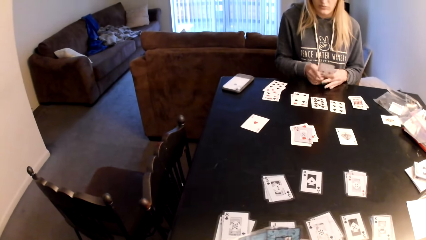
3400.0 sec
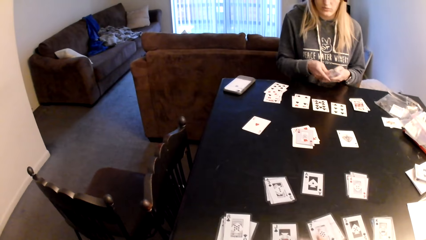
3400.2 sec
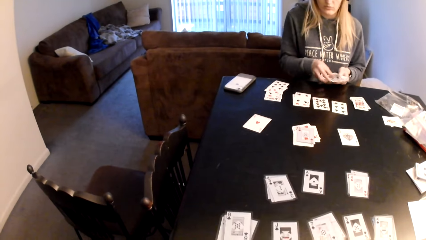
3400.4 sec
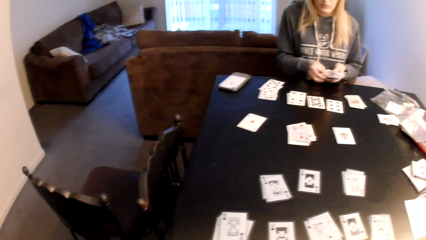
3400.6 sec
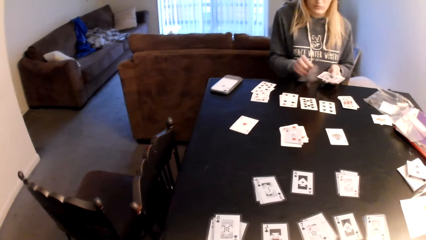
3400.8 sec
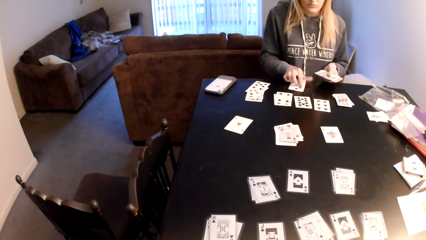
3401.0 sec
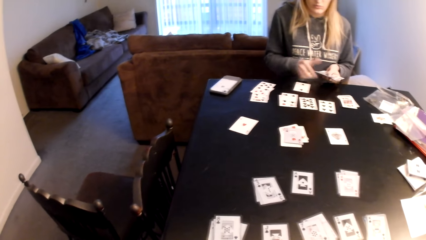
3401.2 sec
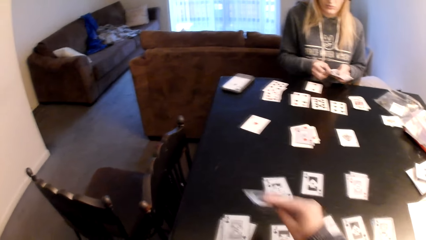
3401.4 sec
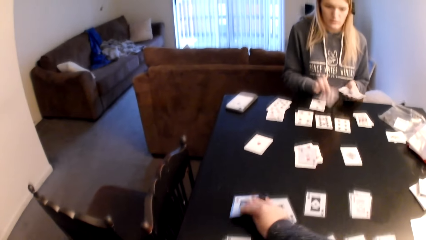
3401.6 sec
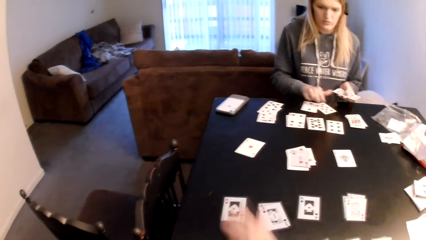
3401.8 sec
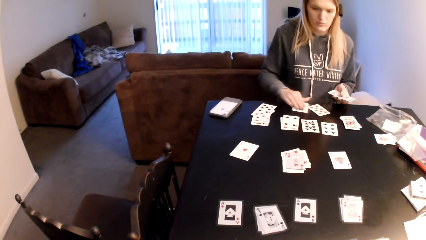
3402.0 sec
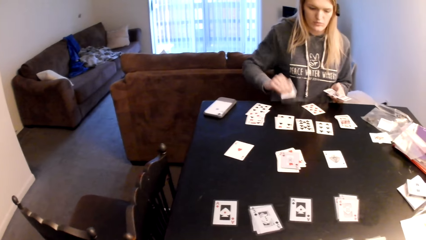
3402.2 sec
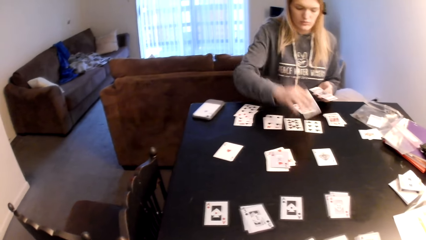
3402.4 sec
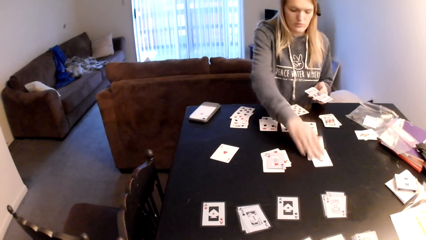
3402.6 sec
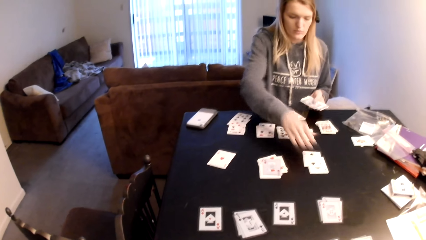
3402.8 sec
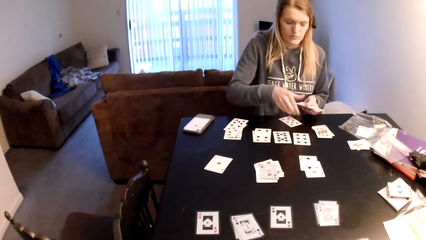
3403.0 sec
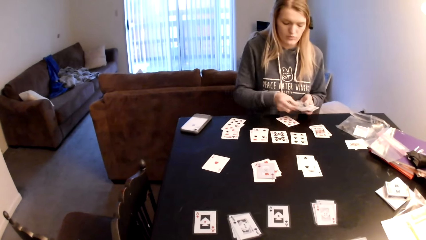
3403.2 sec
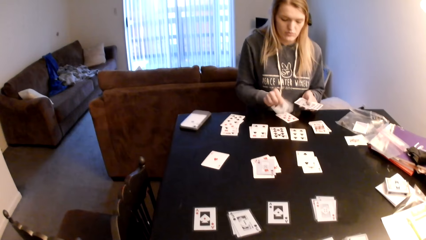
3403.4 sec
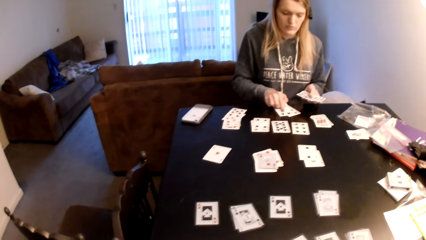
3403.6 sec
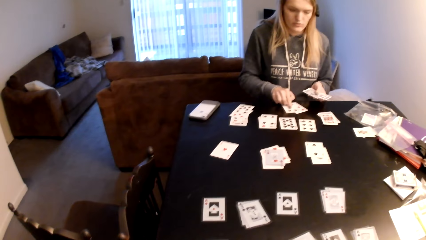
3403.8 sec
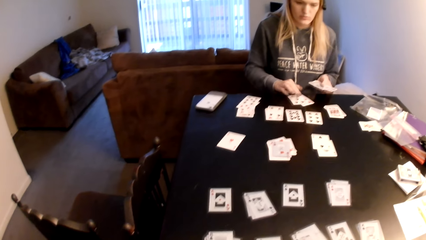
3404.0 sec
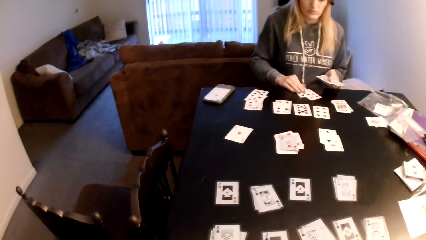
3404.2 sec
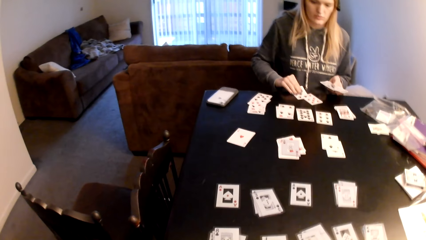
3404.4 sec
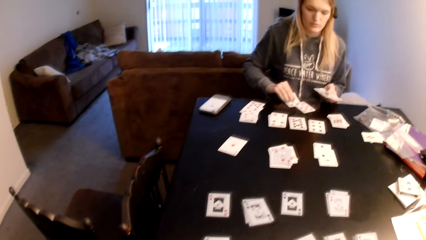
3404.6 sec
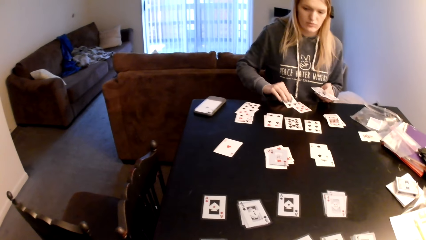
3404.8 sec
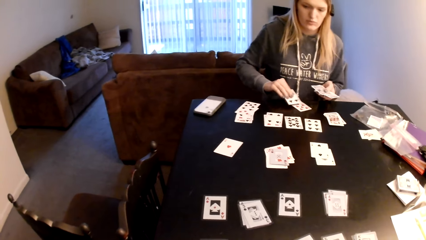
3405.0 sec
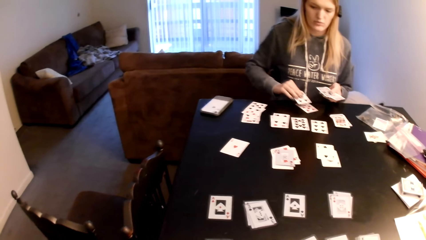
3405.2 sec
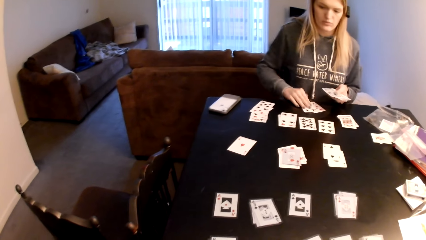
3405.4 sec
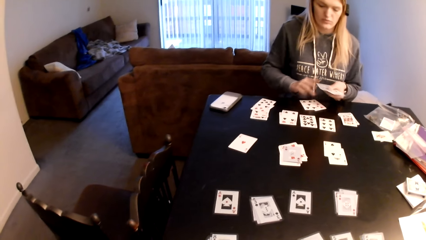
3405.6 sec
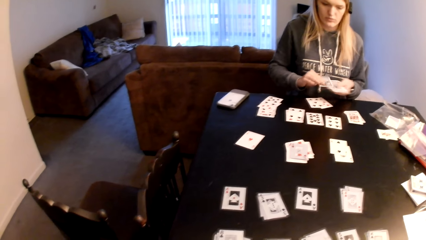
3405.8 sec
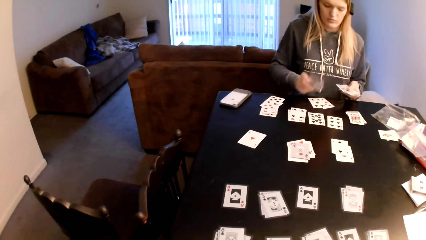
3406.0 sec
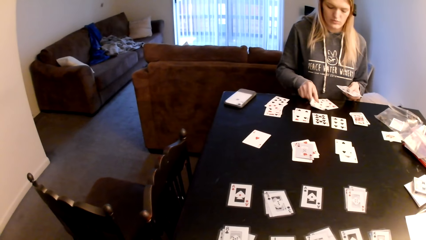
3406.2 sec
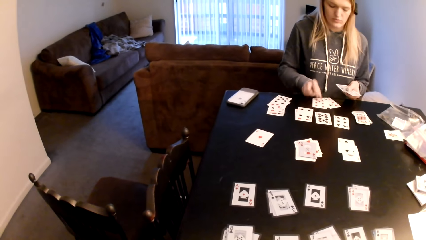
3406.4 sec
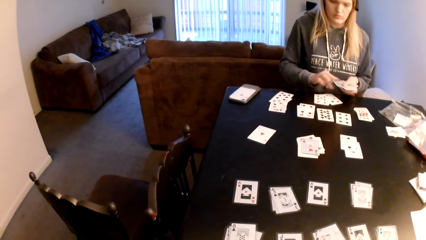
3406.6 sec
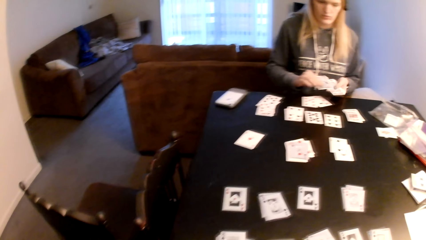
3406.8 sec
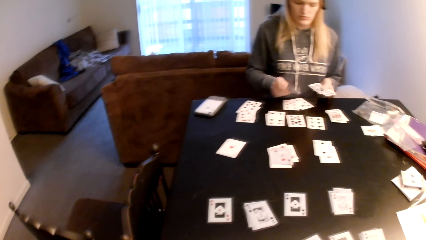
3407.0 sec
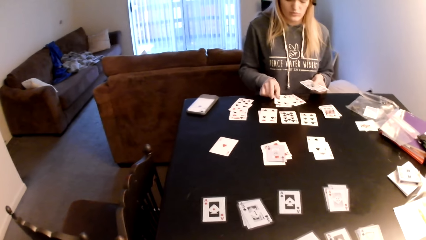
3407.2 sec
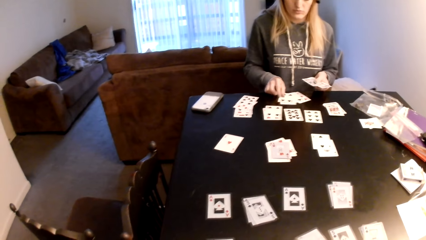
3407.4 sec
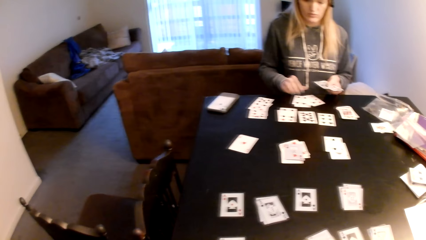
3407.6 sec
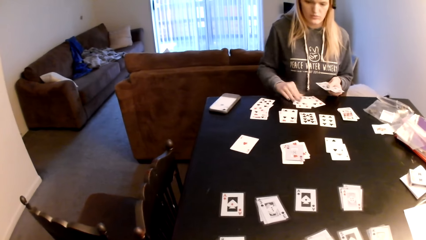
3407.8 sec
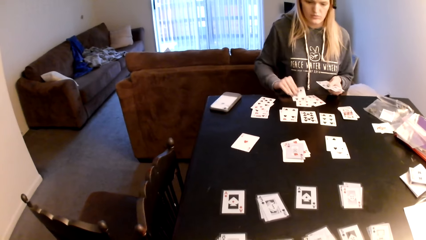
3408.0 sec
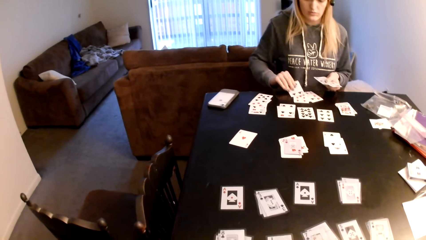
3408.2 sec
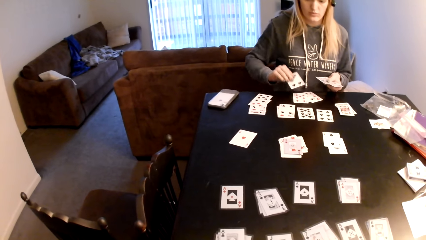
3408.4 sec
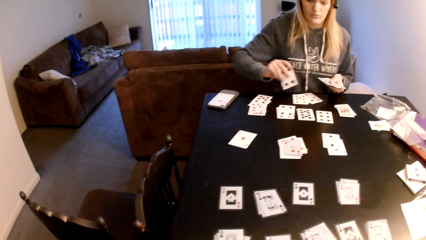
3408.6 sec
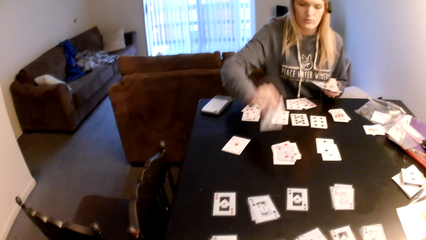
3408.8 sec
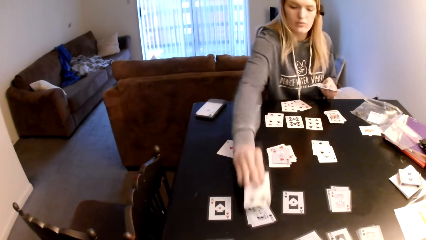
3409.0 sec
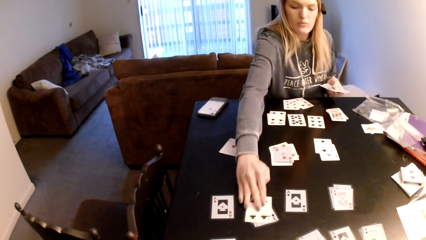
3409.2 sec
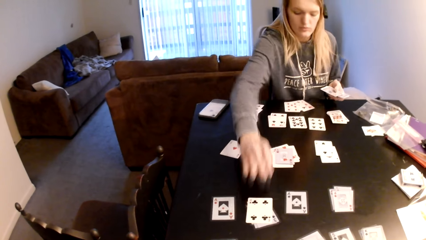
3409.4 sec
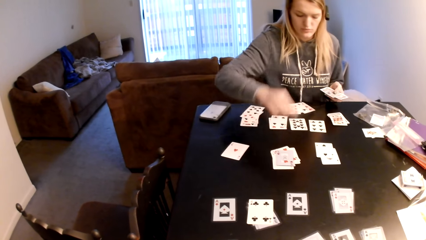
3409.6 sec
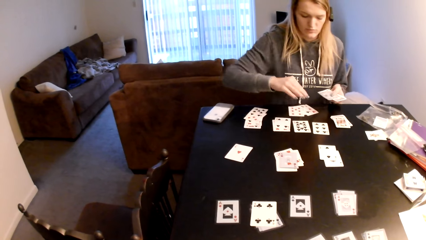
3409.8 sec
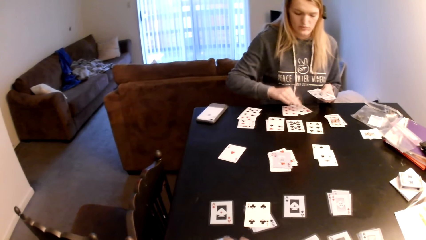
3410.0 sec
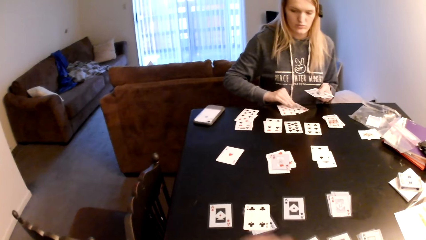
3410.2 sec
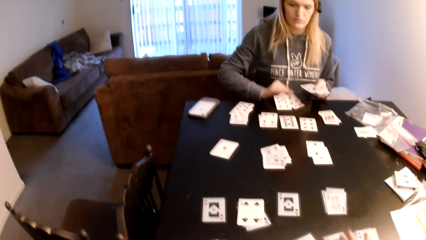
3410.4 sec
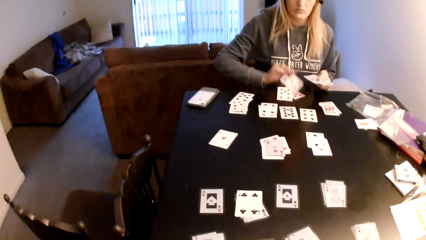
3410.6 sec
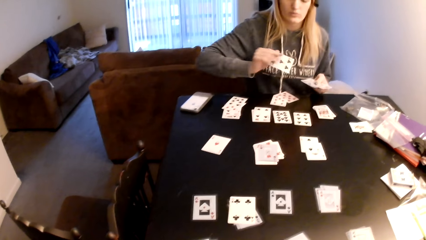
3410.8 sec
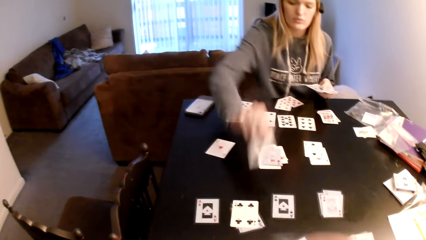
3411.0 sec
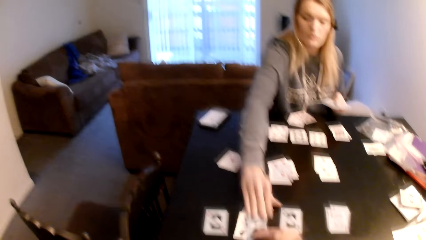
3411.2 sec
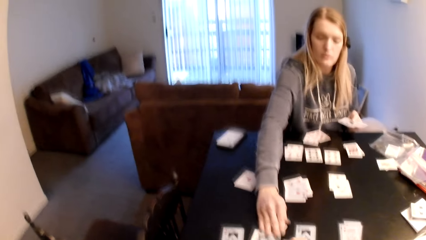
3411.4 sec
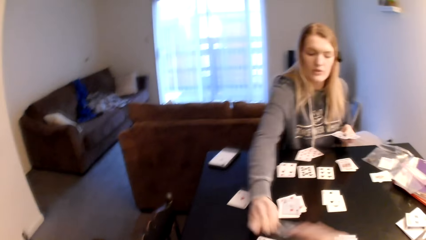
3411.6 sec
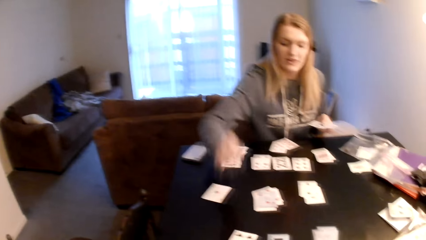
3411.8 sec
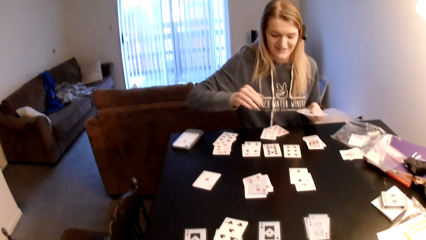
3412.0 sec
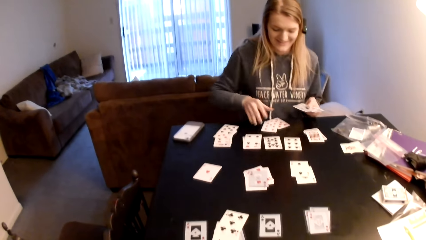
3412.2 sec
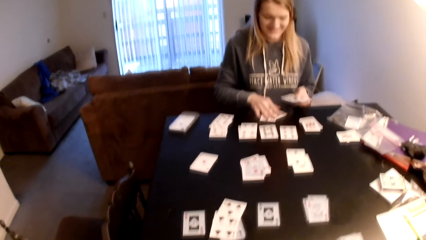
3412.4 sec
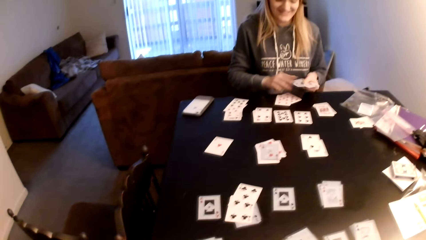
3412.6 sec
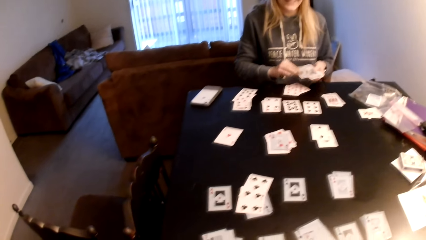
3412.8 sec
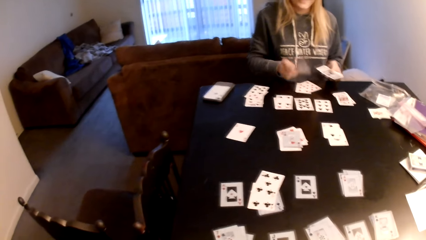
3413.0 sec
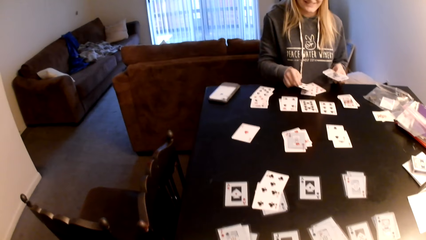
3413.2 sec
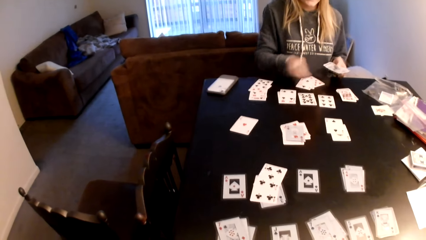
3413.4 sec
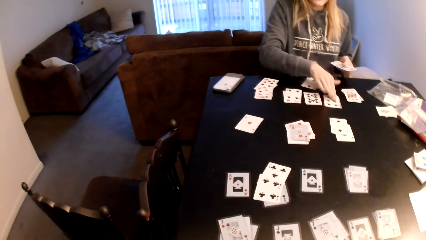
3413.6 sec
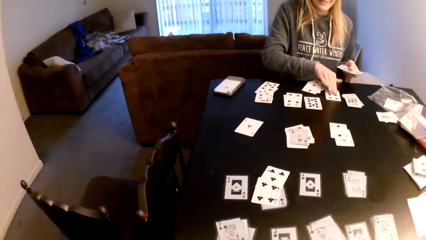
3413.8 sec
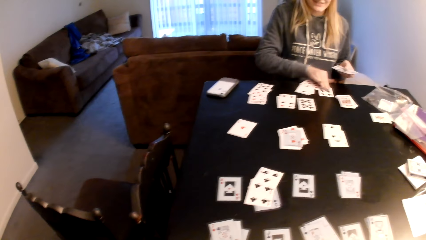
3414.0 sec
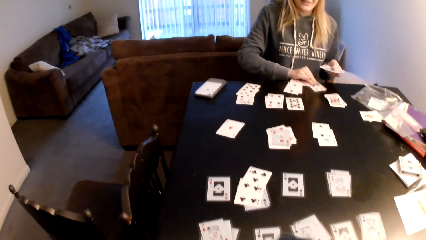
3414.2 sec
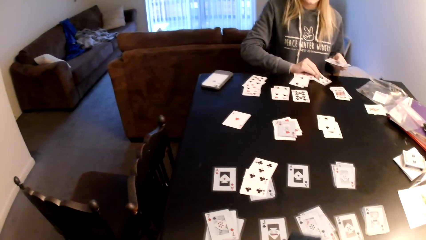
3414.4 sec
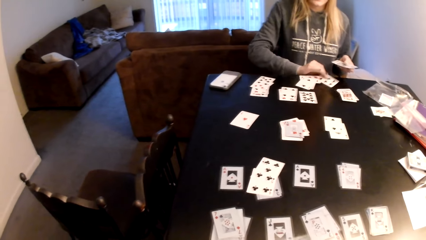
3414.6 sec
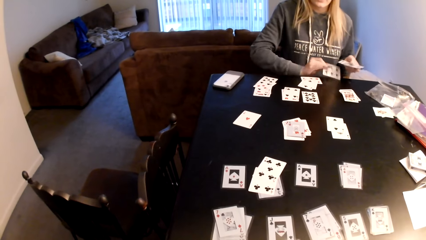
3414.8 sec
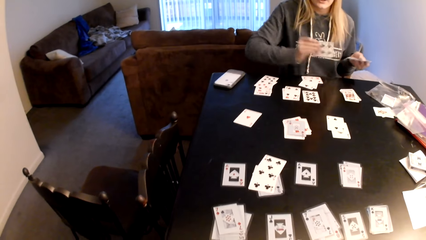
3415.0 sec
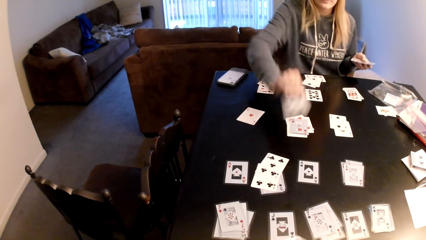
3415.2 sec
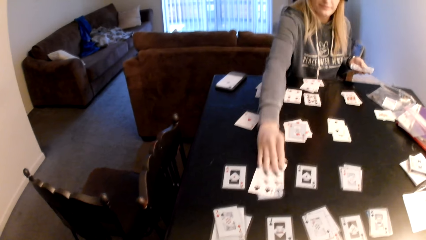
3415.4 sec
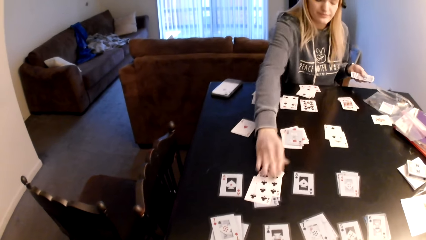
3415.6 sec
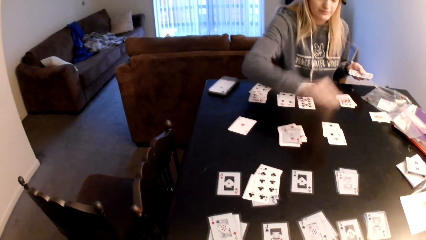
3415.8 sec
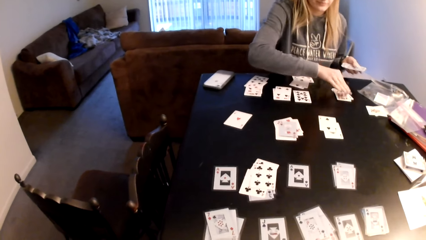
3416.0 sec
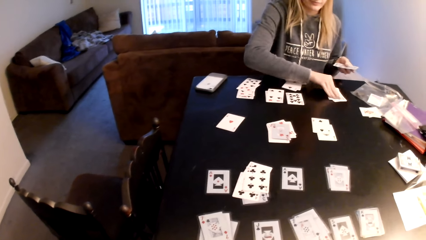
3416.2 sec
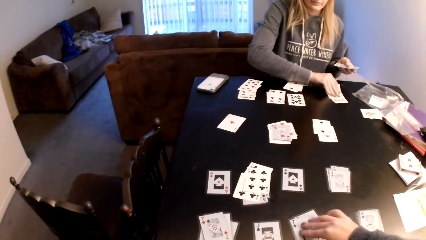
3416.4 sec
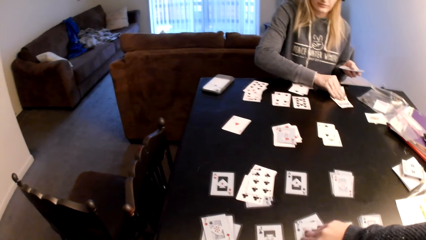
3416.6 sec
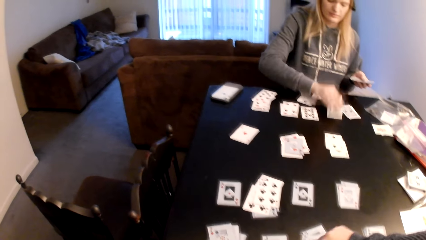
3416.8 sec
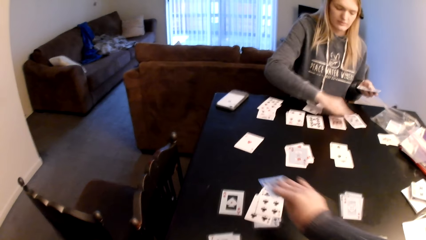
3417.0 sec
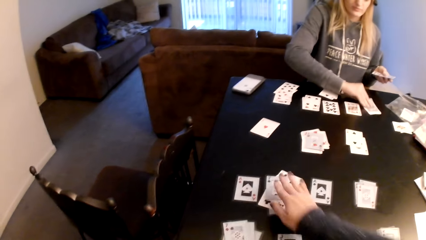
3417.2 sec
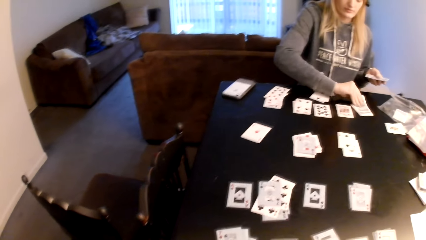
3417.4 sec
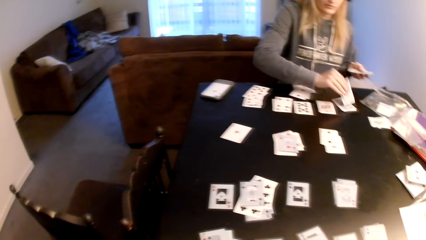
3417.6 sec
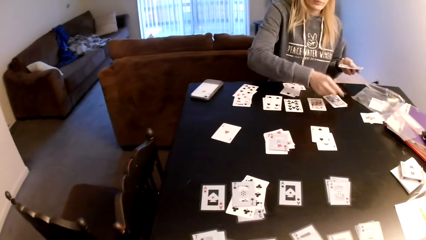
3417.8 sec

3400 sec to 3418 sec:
The camera wearer hits the playing card on the table, shuffles the playing cards, and places the playing cards on the table. A woman places a playing card on the table, shuffles the playing card, and places a playing card on the table. The camera wearer looks at the playing card. The woman places a playing card on the table. The camera wearer looks at the playing card. The woman pulls a playing card and places a playing card on the table. The camera wearer looks at the playing card, places a playing card on the table, and lifts the right hand. The woman turns the playing card. The camera wearer pulls a playing card. The woman places a playing card on the table. The camera wearer lifts a playing card.
